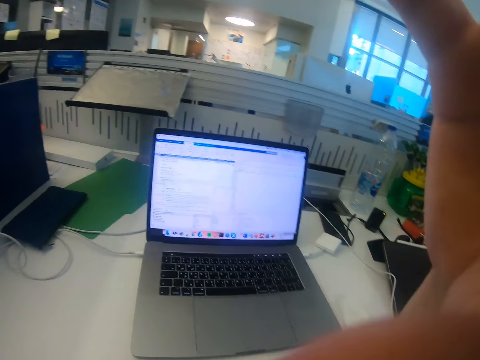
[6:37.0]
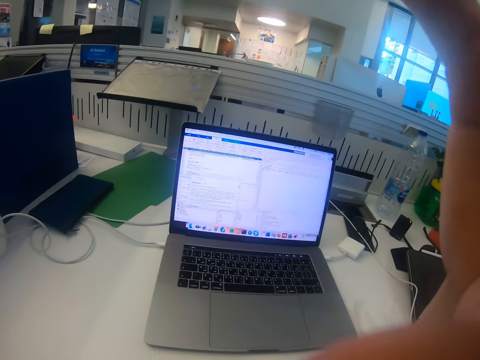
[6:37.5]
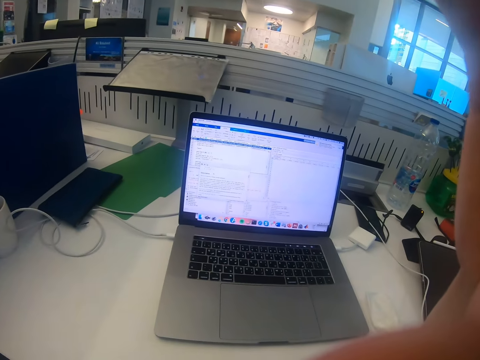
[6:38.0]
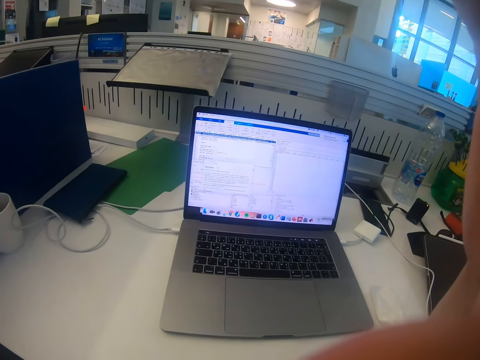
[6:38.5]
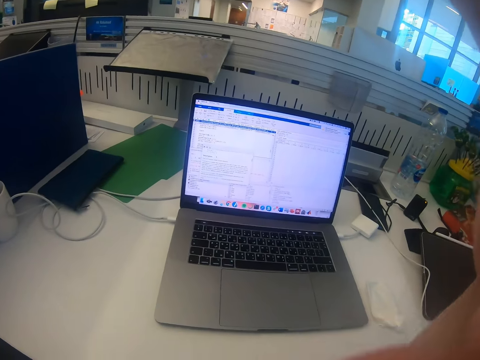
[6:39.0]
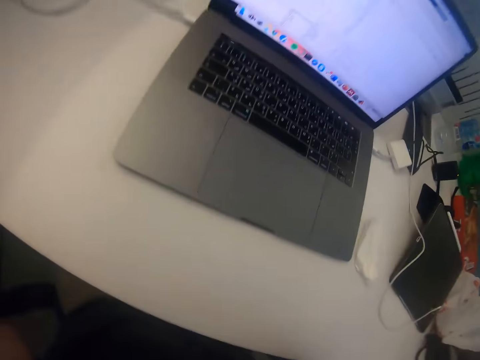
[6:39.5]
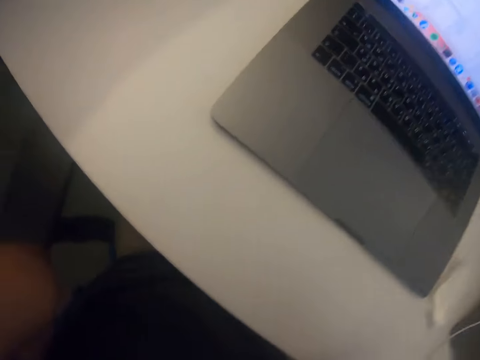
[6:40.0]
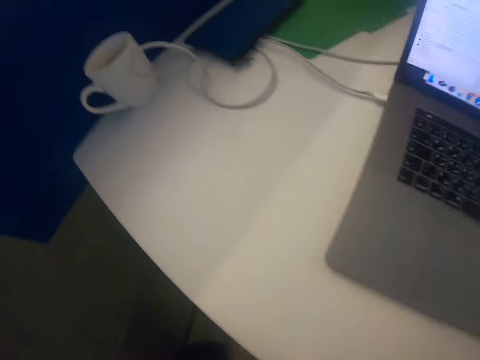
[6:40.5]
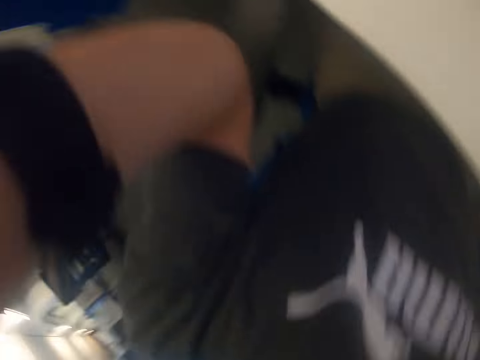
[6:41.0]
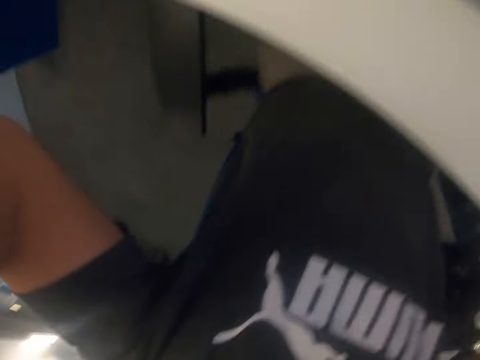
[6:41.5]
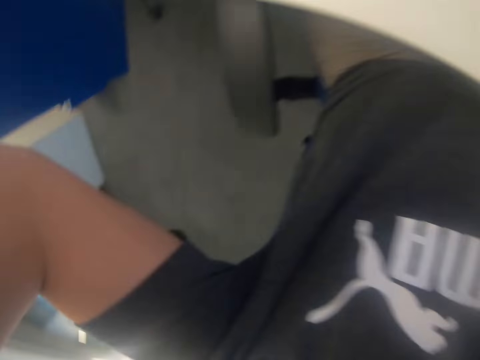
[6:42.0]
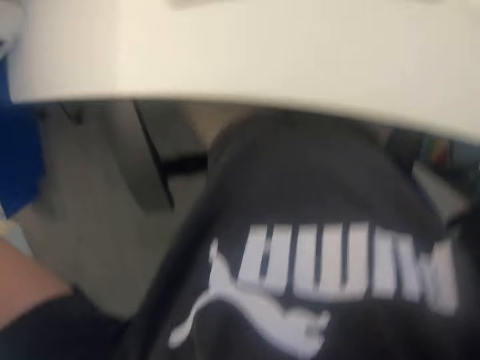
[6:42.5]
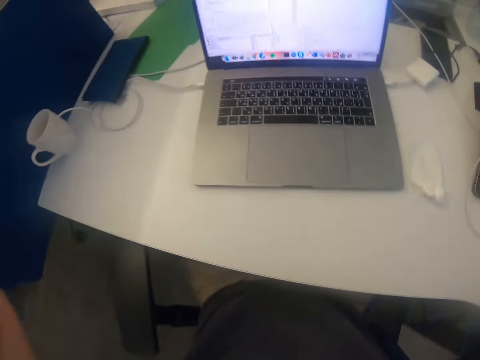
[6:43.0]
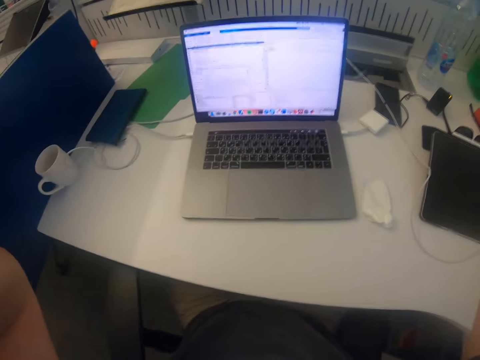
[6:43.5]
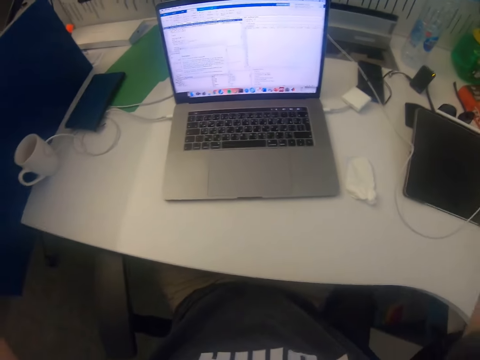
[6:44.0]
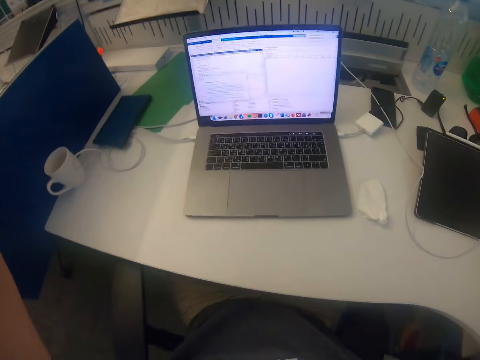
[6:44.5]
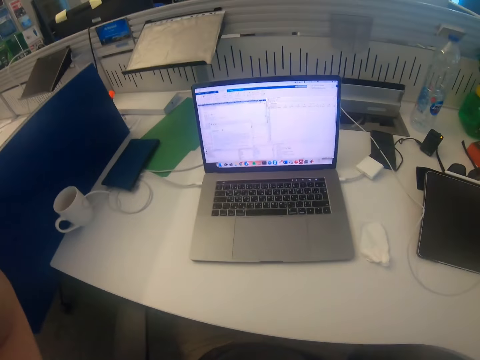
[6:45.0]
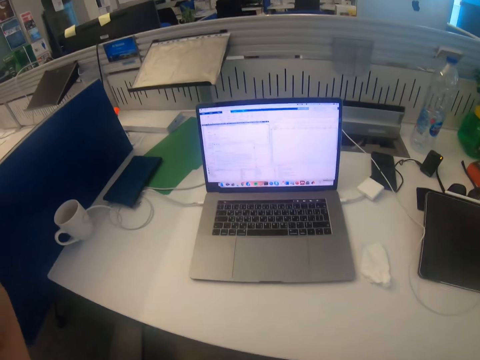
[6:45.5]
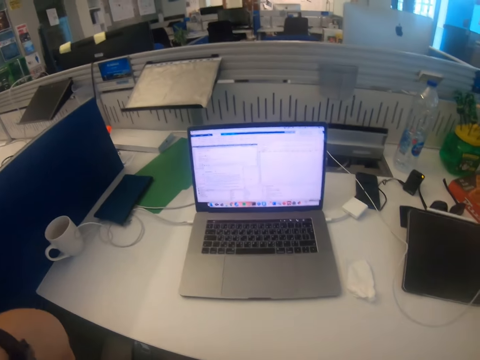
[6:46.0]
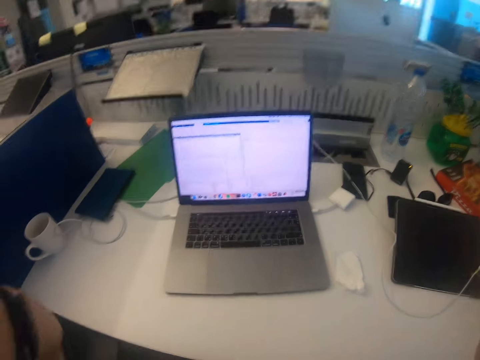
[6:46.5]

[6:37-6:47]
The camera wearer walks around the room. They lift up the hand.

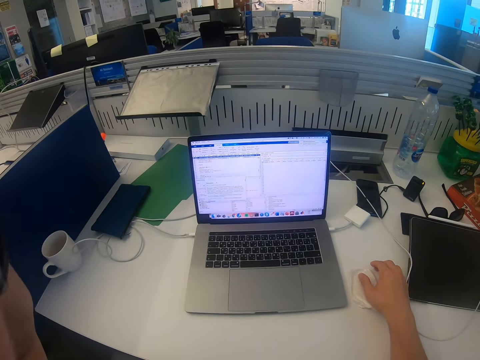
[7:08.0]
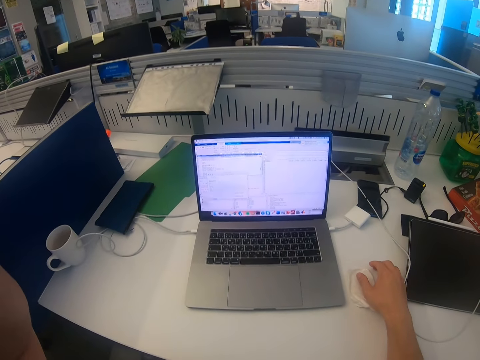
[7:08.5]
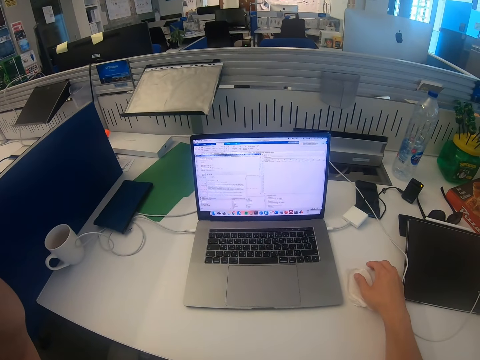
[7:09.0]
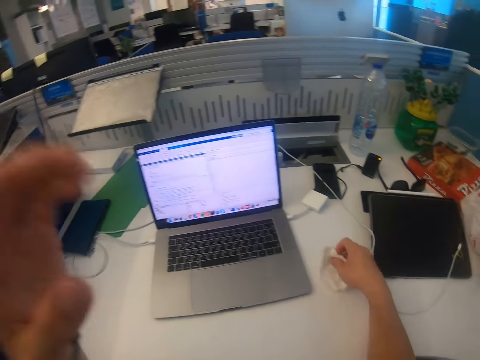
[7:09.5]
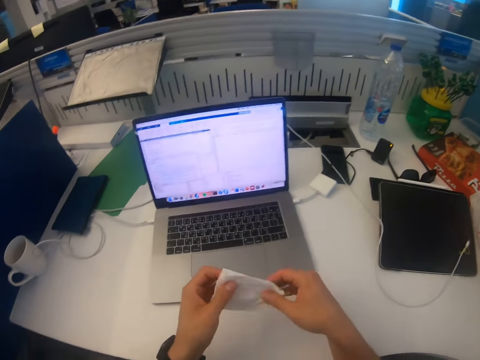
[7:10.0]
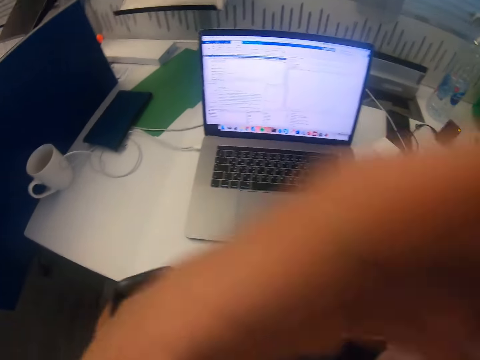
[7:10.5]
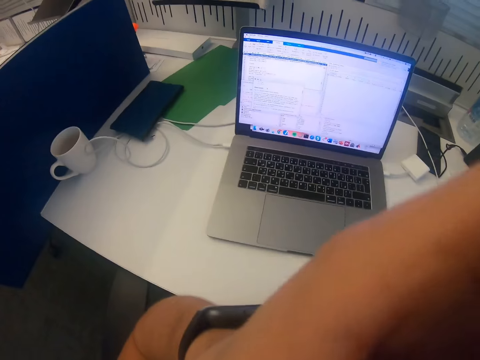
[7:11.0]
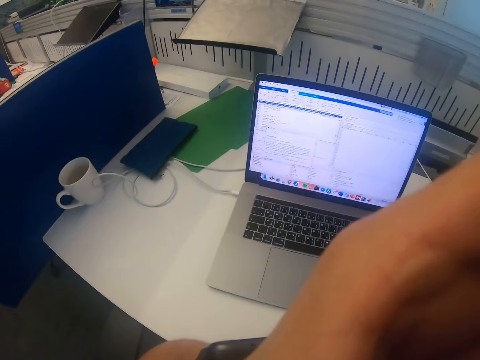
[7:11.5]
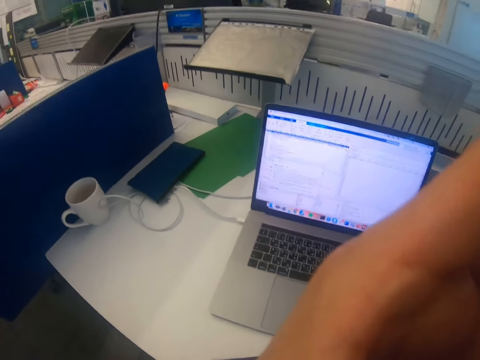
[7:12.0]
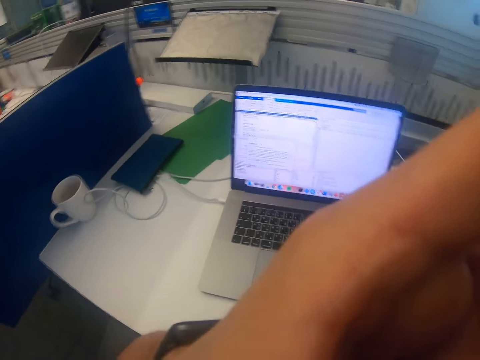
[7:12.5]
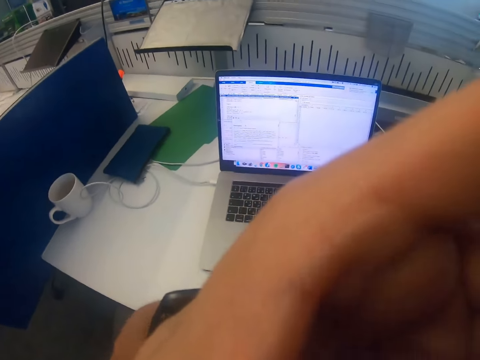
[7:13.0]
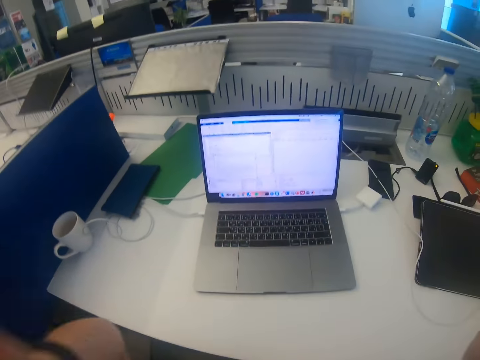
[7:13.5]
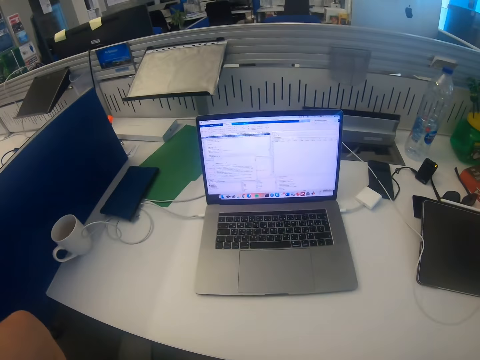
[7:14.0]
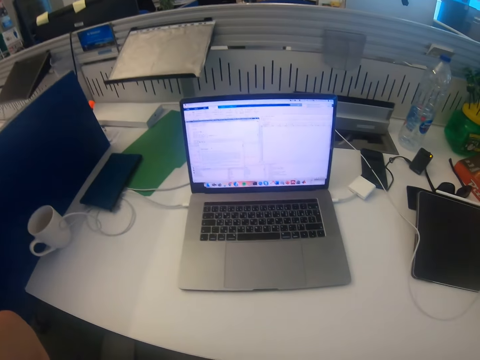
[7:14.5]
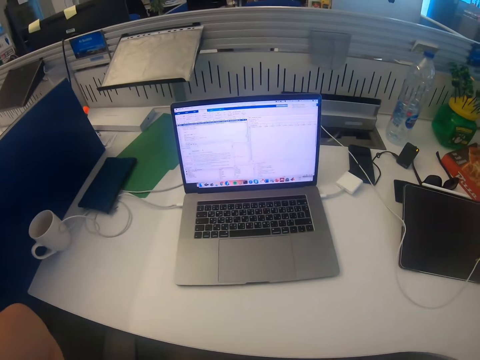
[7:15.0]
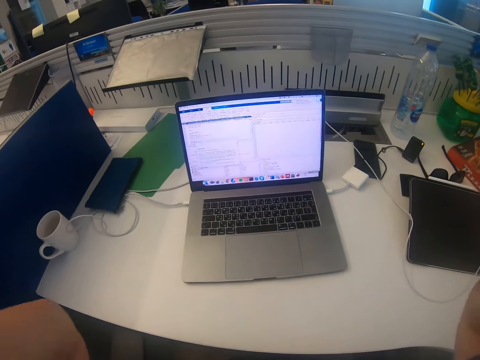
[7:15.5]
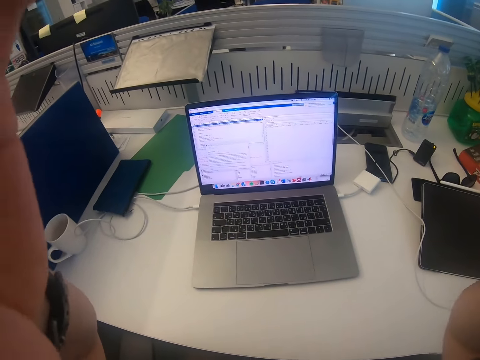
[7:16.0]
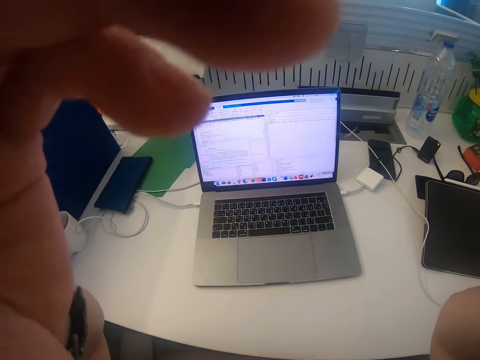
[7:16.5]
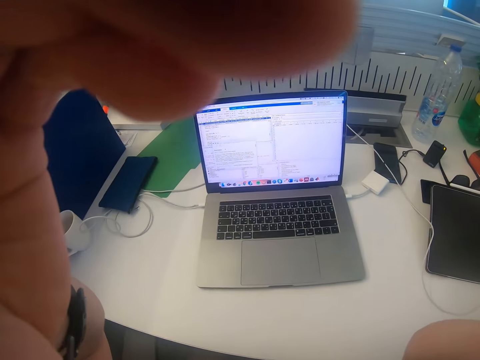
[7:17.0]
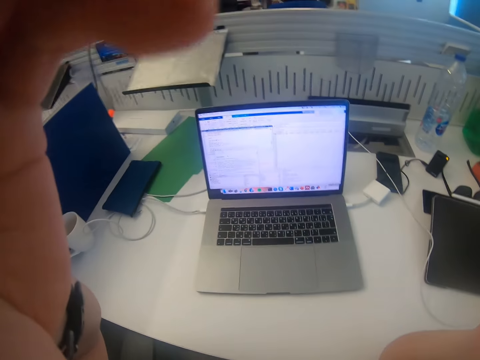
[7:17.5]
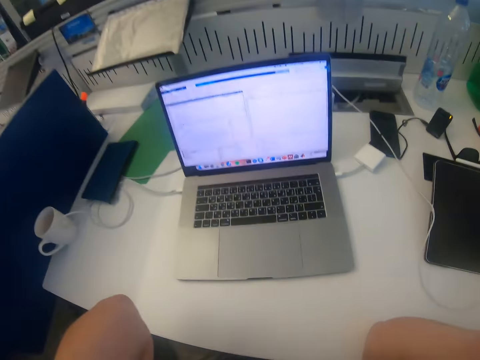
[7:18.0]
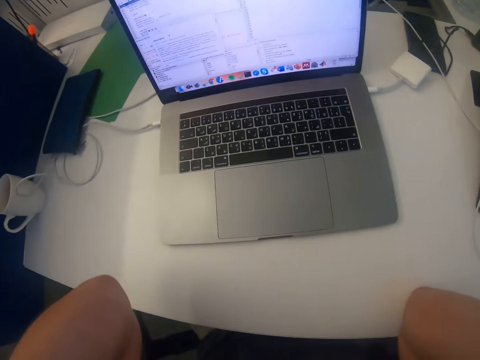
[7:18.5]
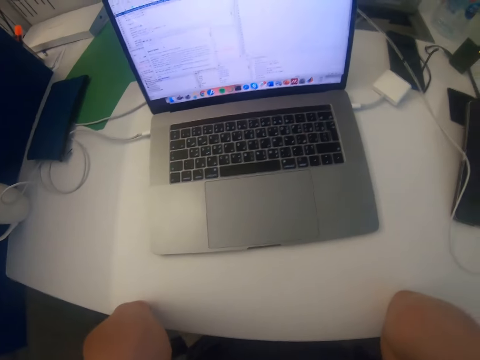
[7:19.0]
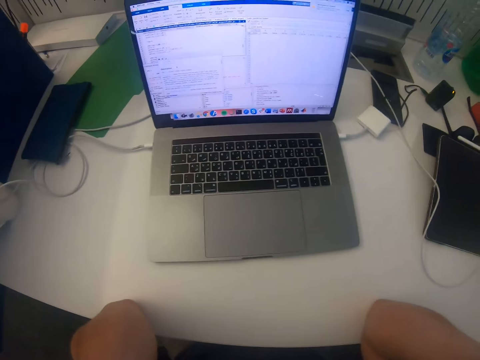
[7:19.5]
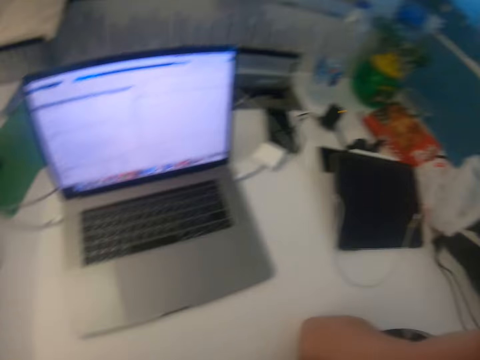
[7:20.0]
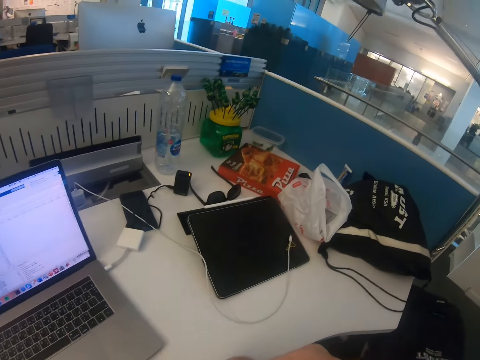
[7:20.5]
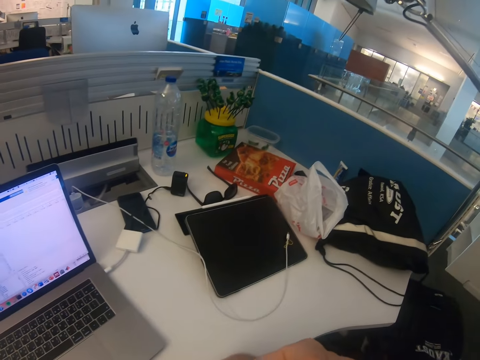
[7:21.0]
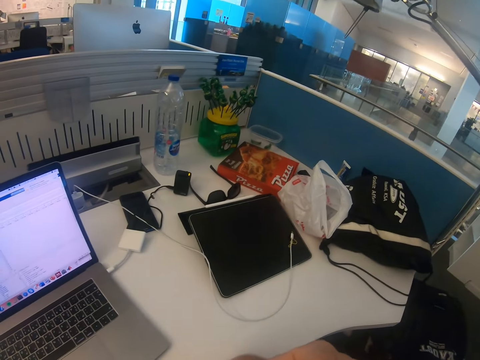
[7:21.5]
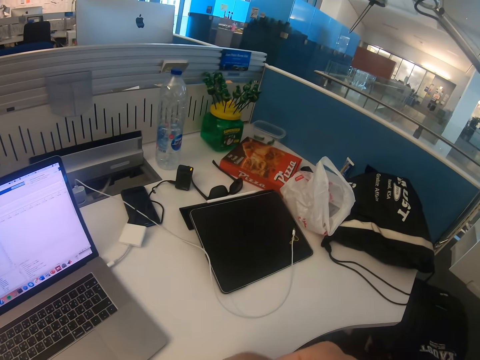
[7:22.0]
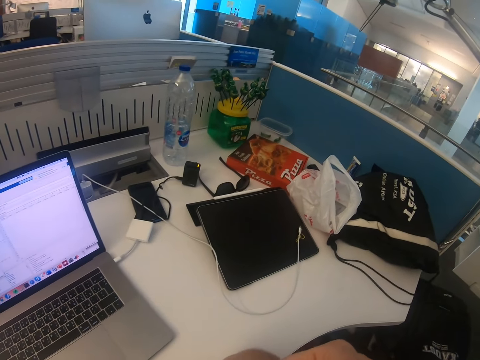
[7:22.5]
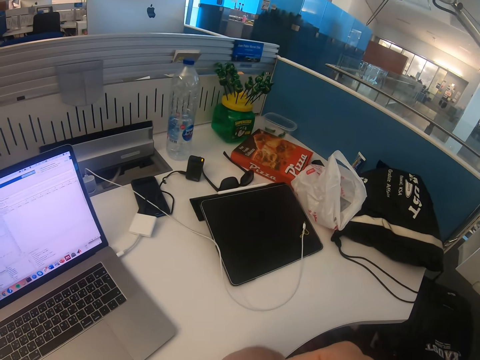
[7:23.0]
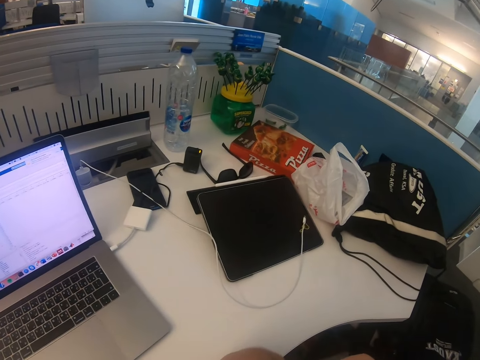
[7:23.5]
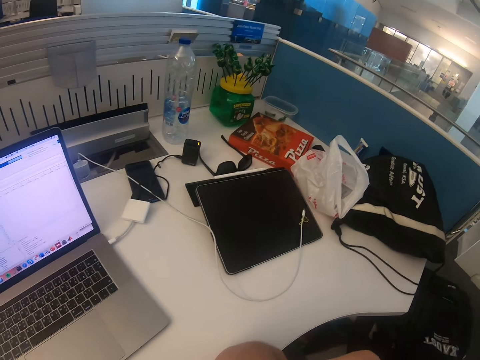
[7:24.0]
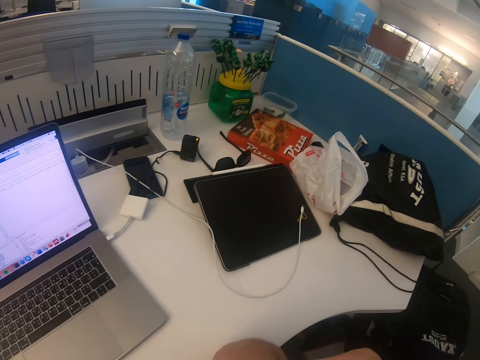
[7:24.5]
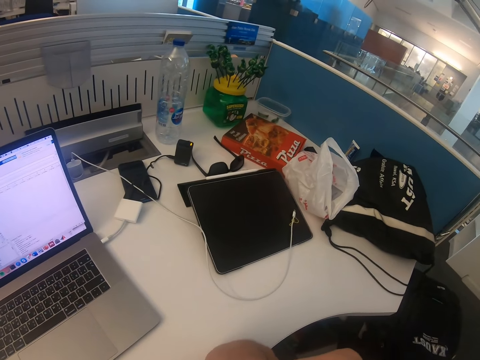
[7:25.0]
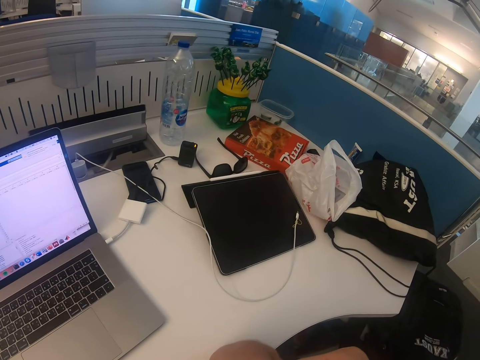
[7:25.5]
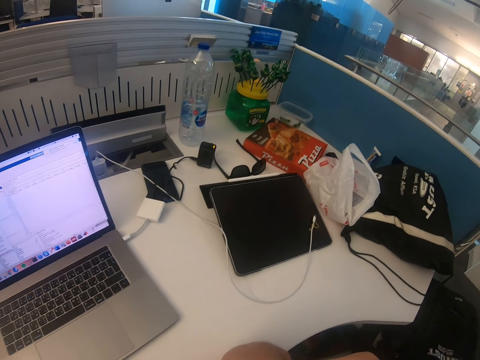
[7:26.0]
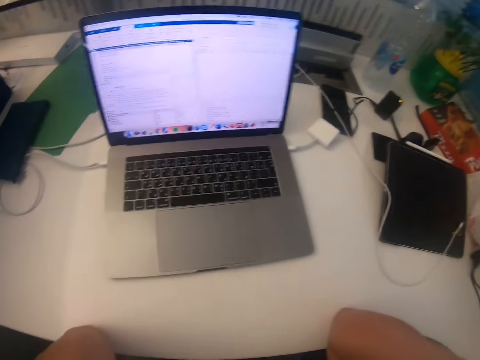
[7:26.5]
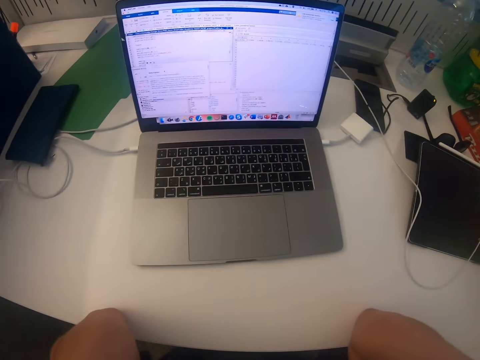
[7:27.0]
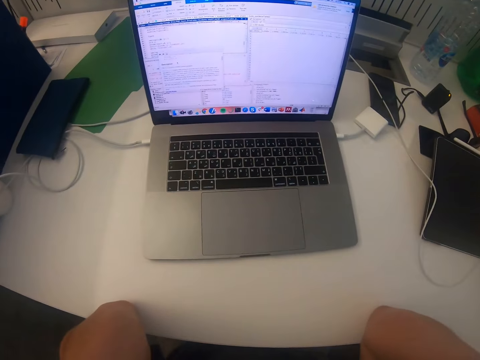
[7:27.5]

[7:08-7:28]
The camera wearer picks up a napkin from the table. They lift up the hand. They wipe the camera with the napkin. They put the hand down. They walk around the room. They stare around the table.
